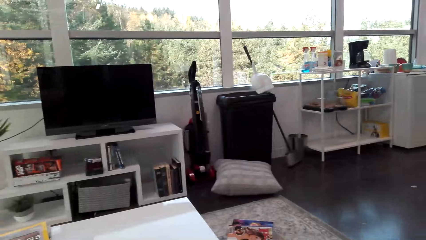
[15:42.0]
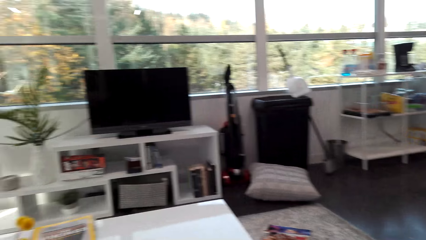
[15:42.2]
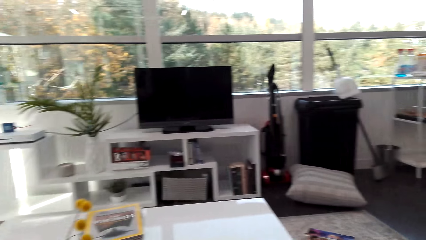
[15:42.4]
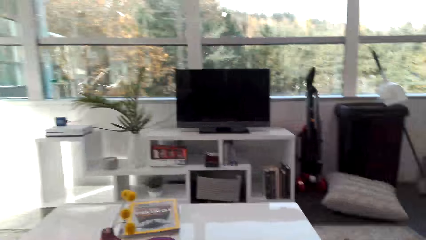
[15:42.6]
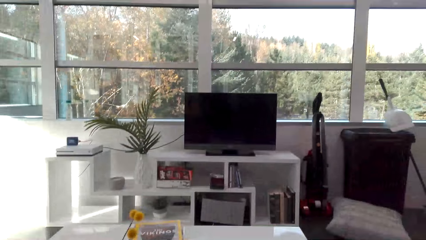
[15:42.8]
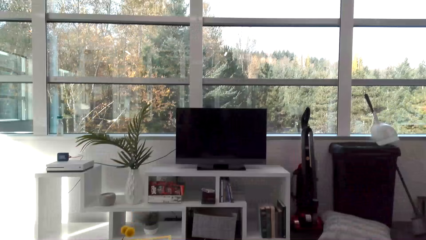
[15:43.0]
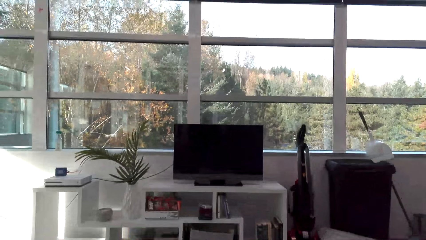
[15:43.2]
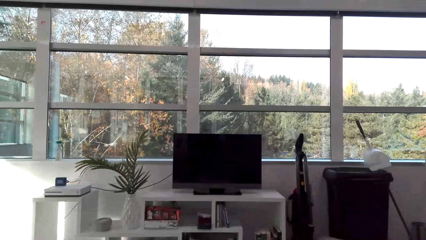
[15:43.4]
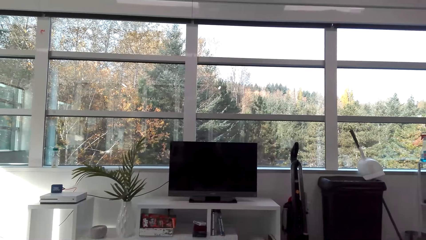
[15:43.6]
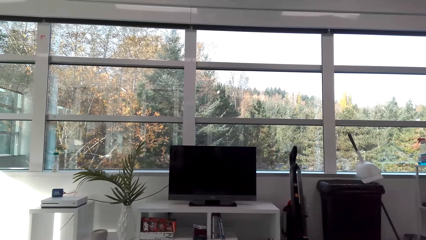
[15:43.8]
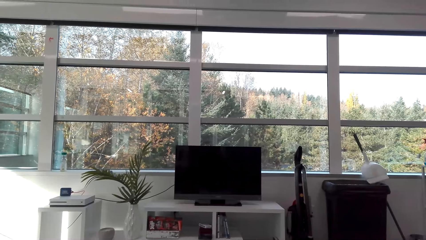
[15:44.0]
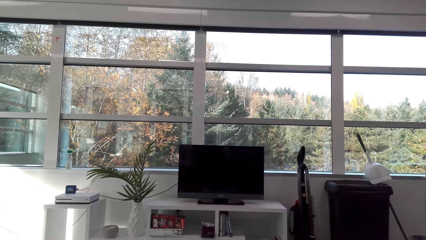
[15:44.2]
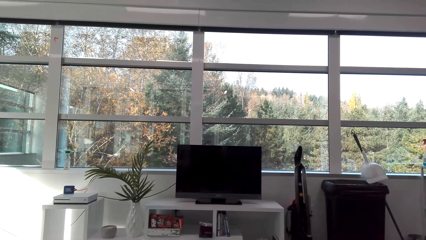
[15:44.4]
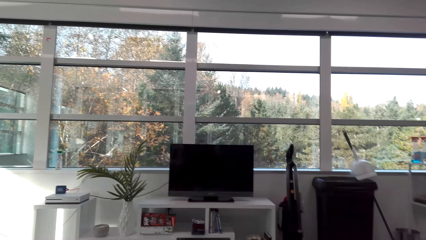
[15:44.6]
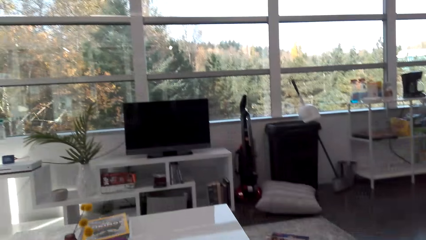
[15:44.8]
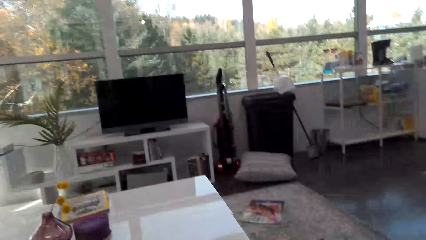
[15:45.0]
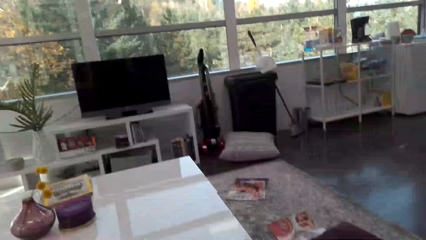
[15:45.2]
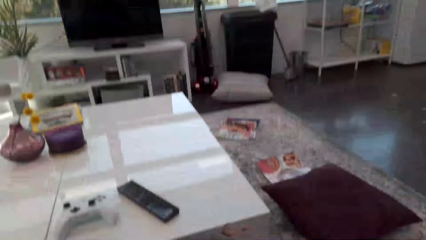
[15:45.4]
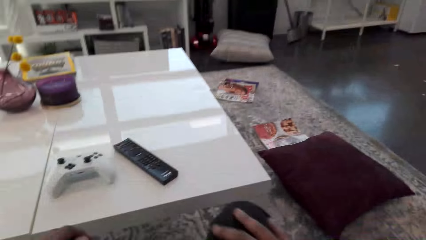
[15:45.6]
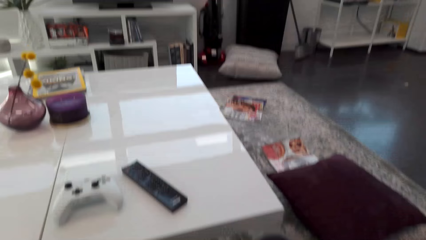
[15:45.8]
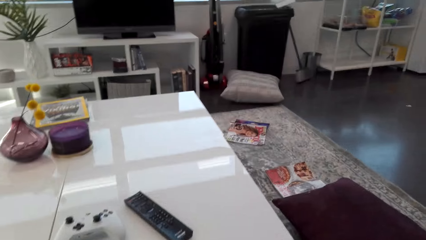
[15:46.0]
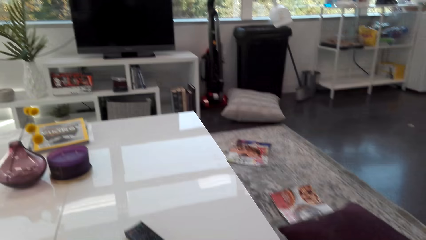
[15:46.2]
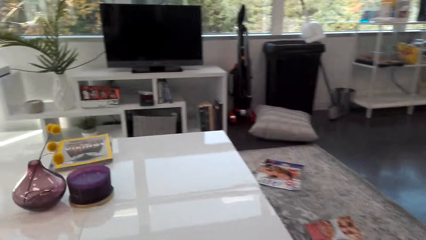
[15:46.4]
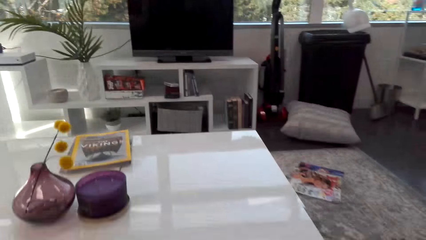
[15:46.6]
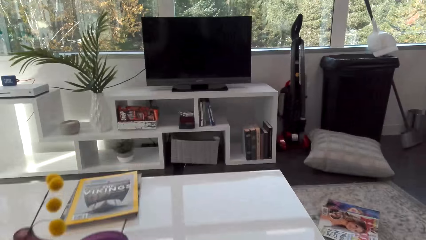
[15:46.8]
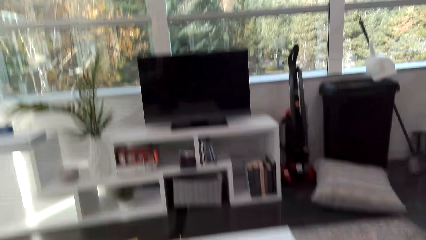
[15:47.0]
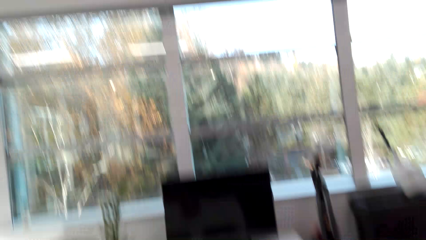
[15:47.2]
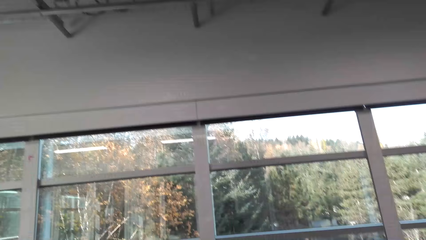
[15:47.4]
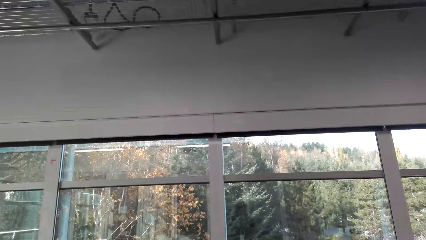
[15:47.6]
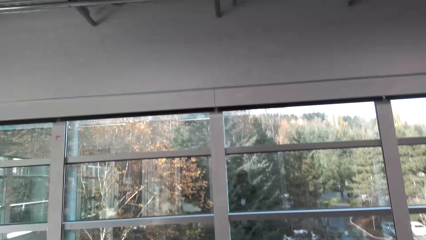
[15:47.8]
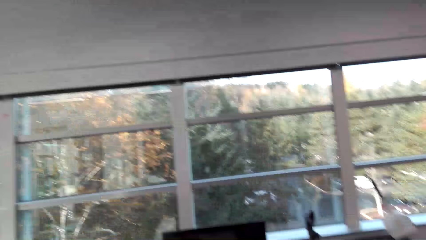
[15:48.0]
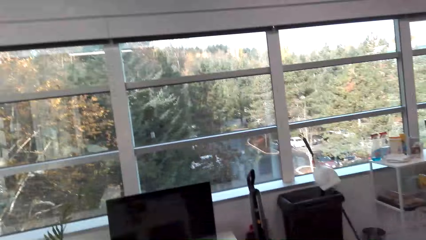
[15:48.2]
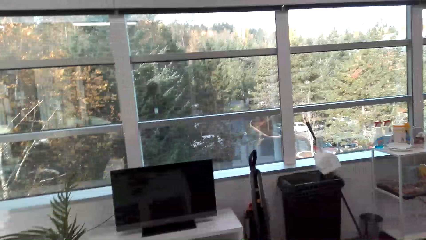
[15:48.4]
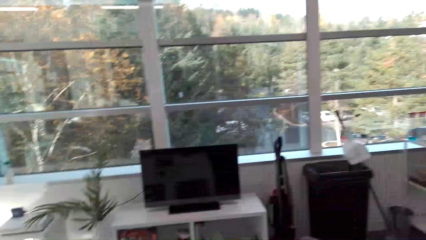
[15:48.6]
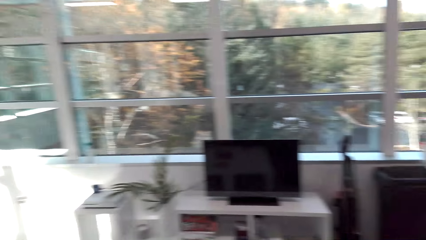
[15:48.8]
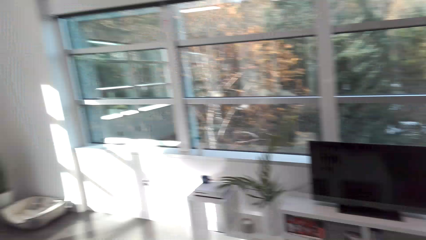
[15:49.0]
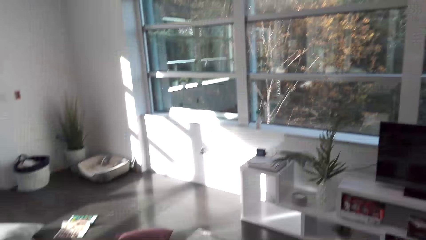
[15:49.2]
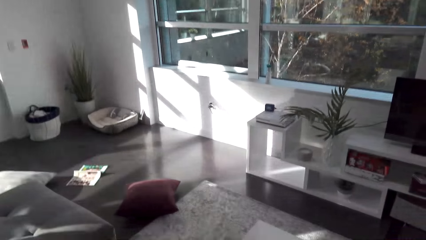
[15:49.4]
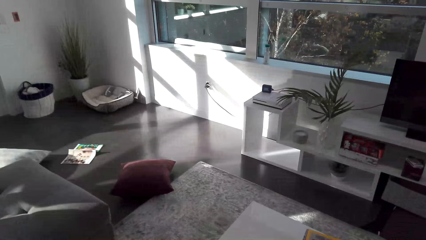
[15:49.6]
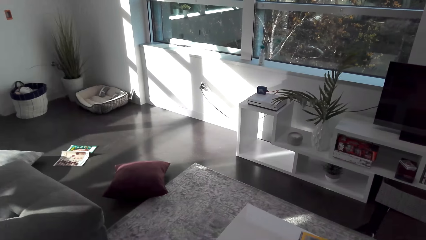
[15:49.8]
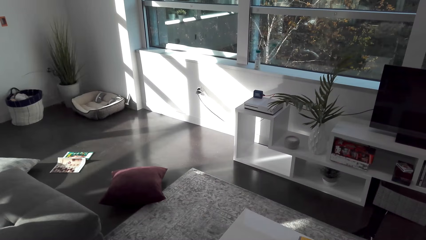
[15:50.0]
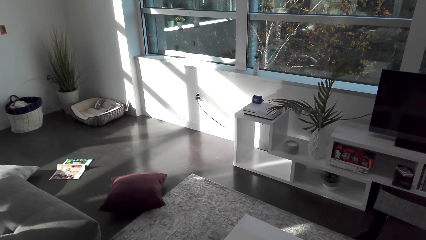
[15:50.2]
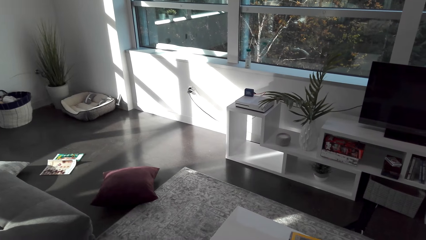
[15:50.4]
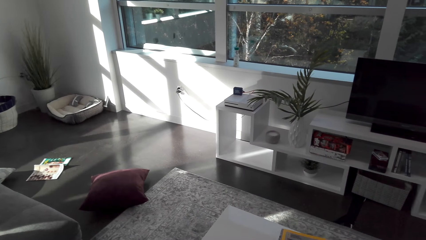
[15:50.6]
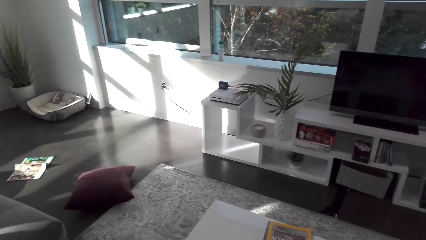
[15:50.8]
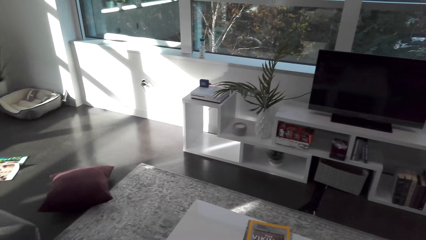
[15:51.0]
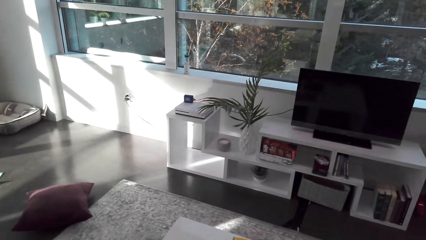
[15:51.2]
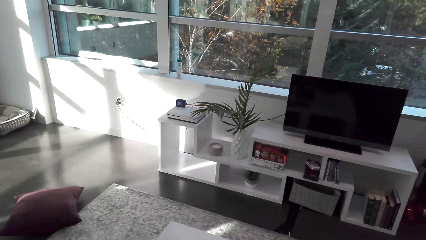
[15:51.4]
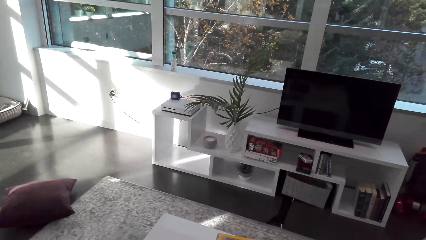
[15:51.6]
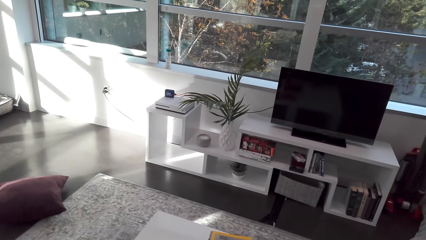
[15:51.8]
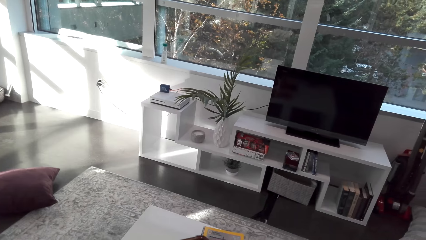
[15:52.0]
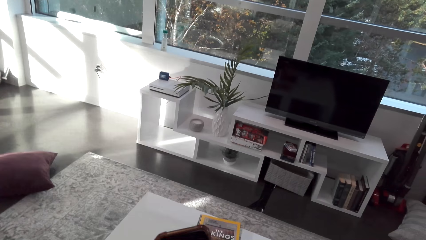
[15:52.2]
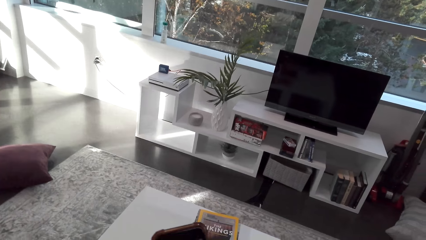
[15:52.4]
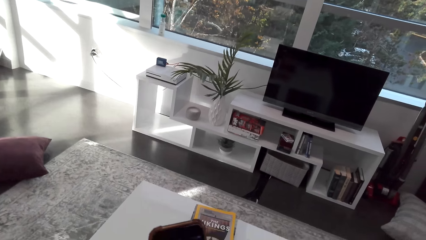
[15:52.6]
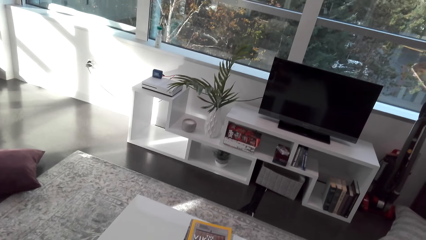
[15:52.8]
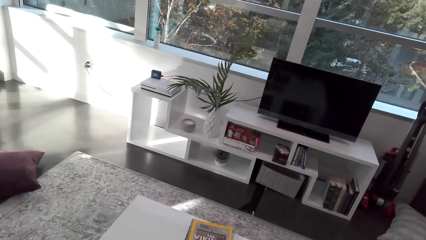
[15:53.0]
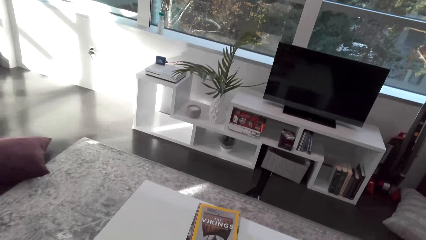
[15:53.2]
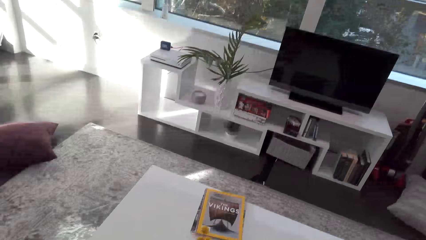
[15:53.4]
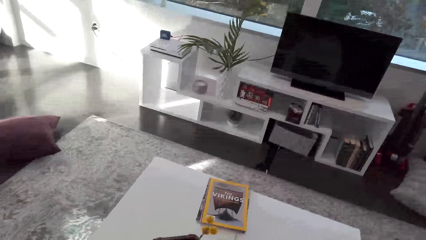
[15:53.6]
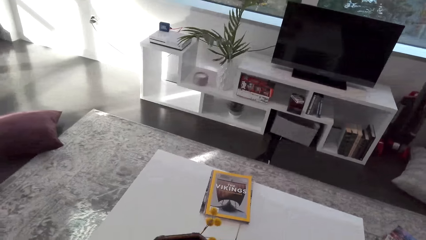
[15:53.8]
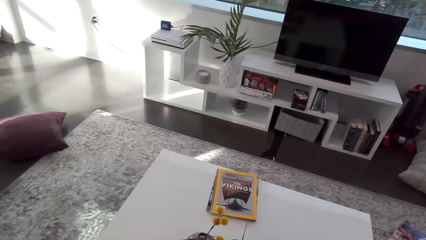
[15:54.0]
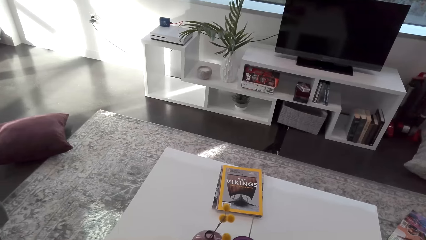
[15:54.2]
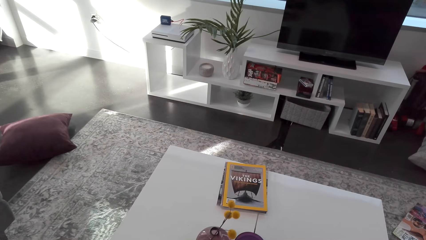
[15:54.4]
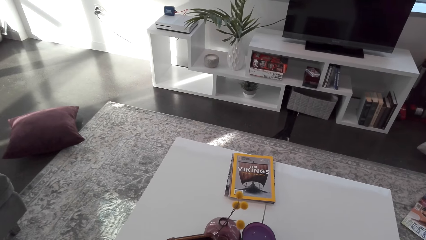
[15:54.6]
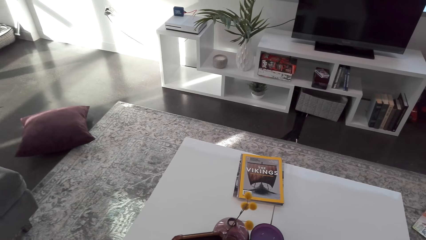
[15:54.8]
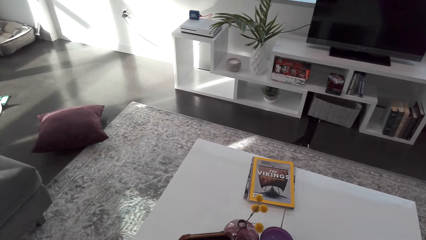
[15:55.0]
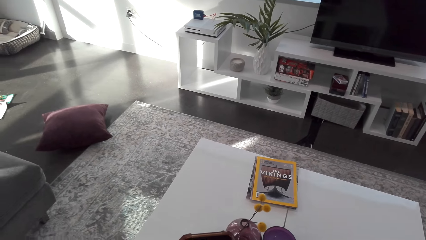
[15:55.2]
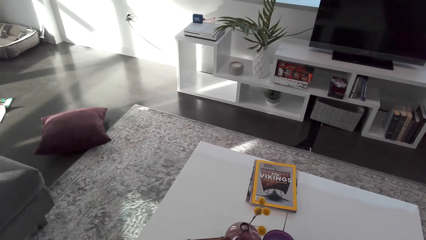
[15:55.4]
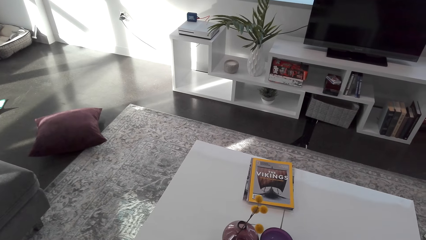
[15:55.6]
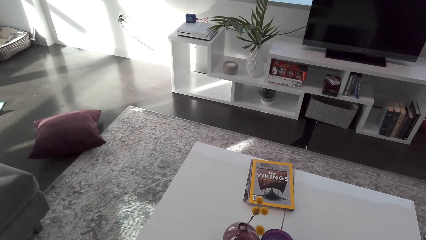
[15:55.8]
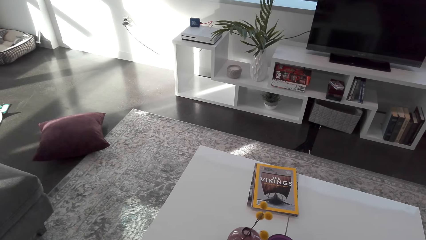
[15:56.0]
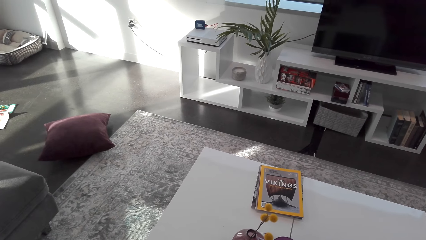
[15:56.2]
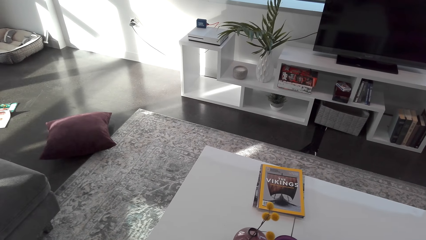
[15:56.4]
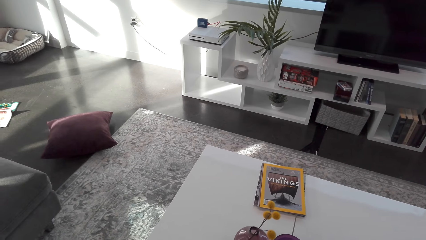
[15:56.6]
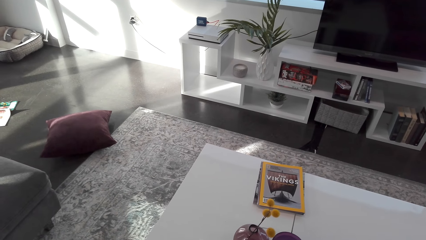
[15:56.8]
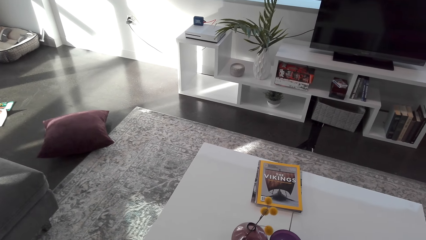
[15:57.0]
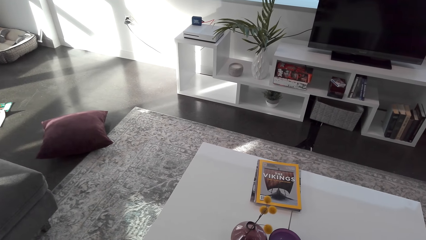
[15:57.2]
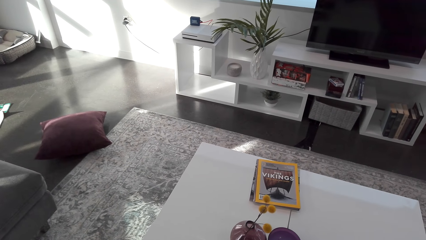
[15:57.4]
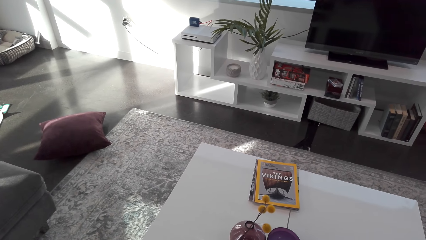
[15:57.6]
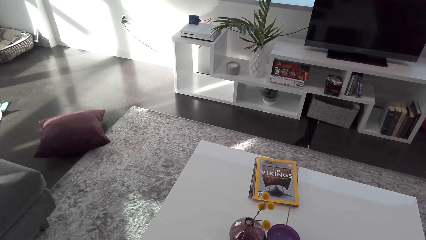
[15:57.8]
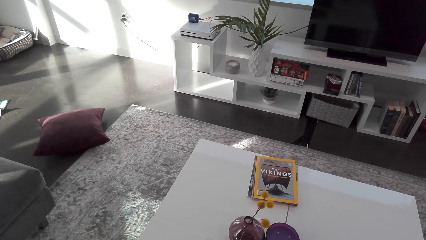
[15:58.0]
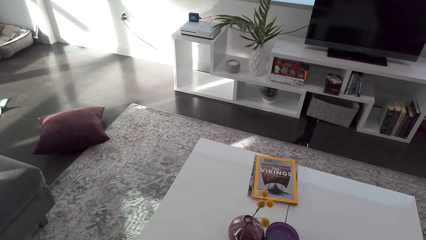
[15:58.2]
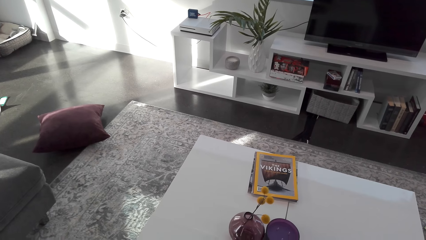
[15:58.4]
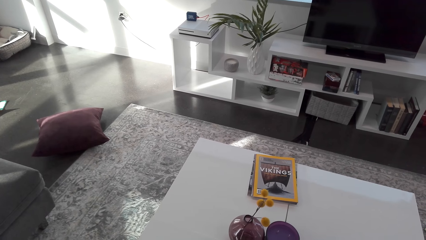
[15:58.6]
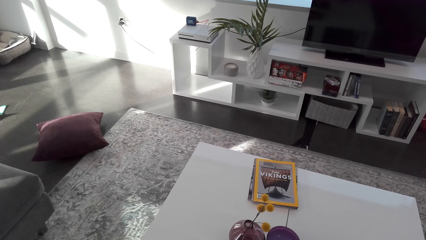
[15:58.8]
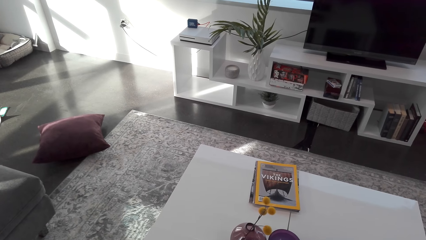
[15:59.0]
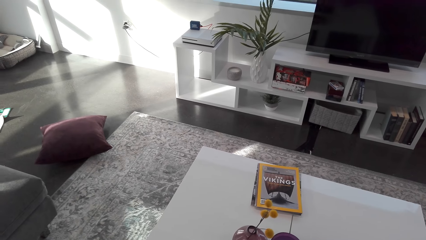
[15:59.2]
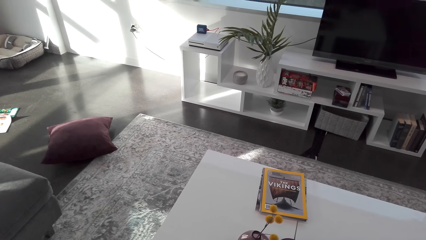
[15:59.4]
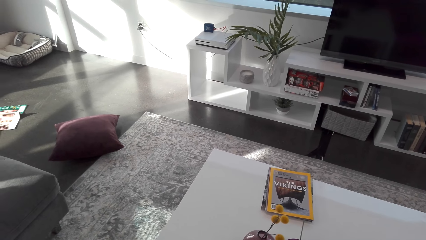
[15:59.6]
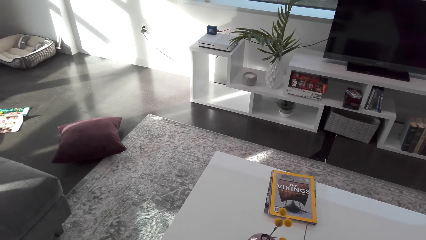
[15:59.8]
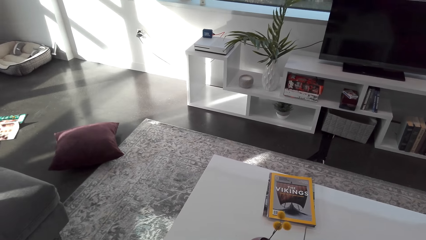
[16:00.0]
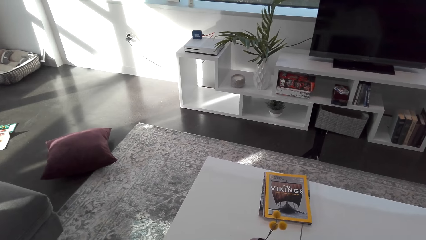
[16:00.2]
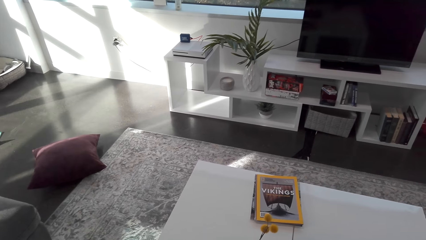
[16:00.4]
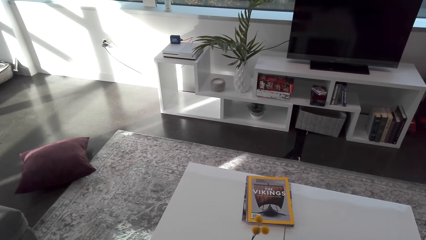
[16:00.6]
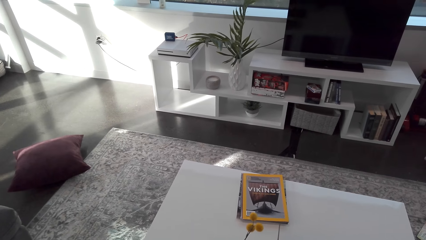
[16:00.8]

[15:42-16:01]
The camera wearer stands up and walks around. He scrolls his phone.
